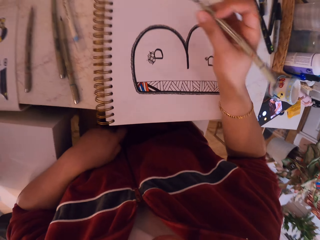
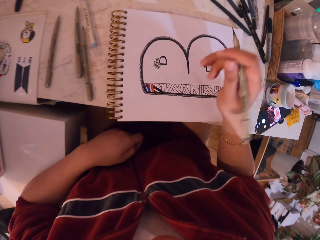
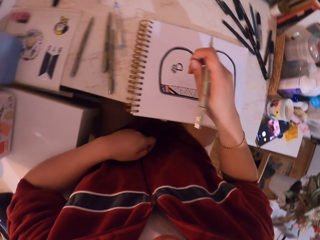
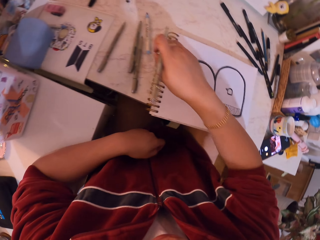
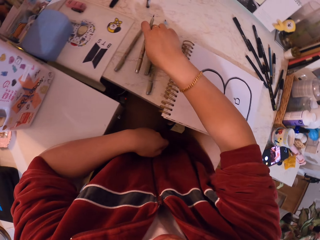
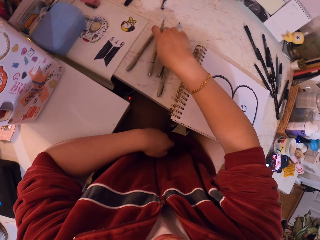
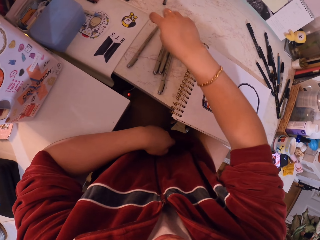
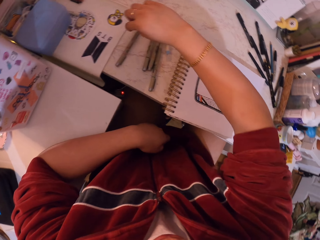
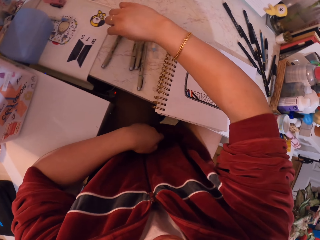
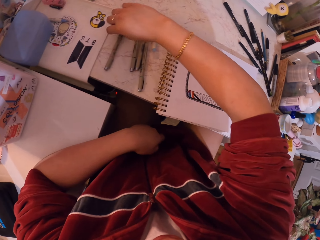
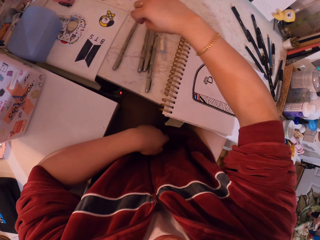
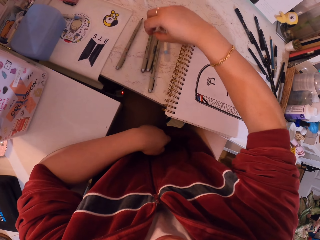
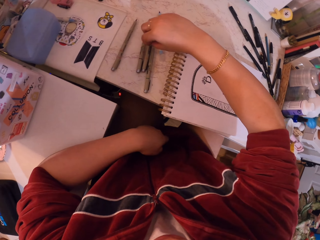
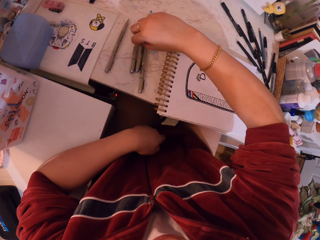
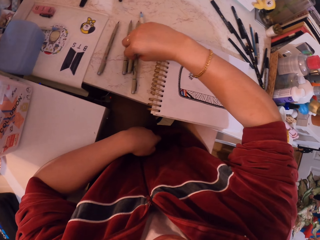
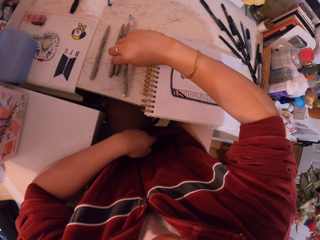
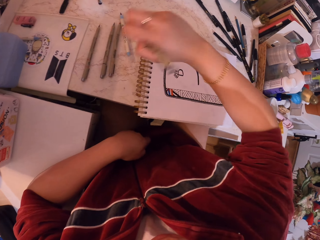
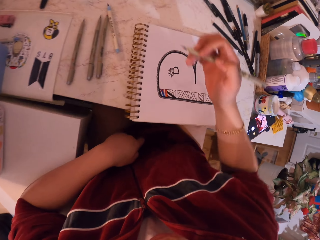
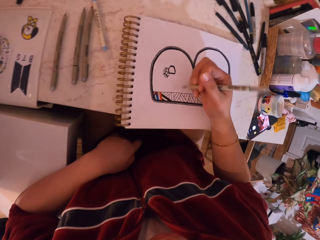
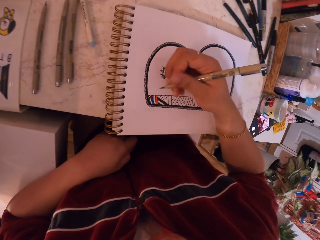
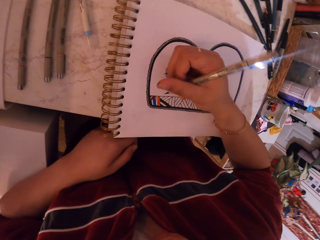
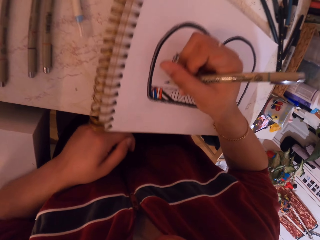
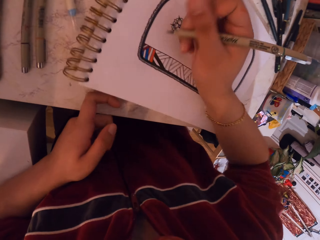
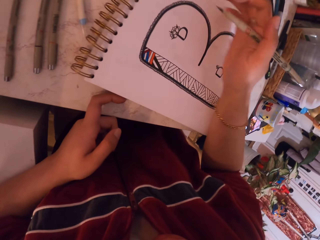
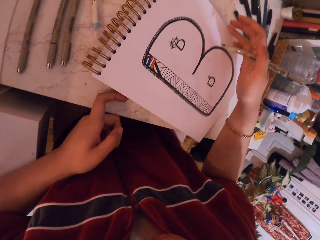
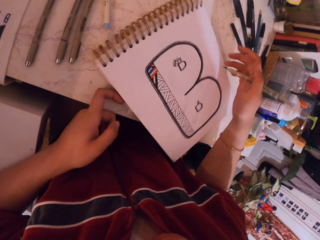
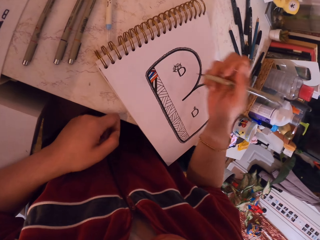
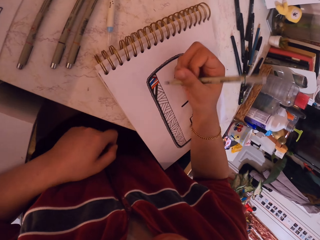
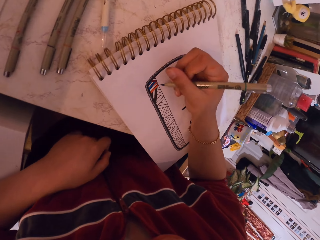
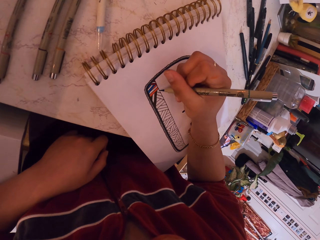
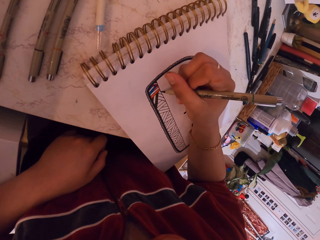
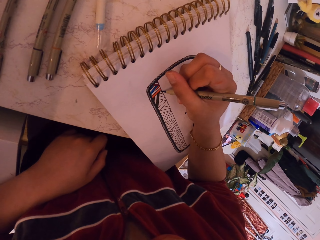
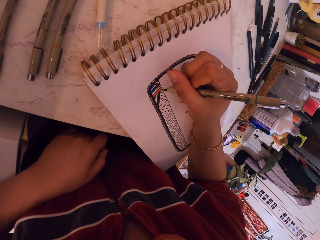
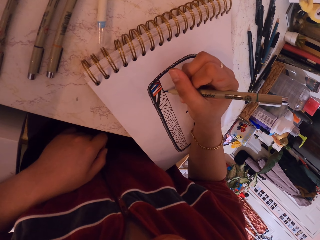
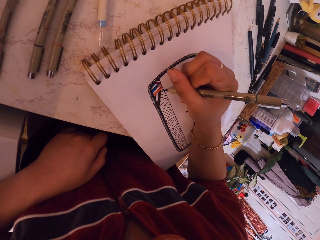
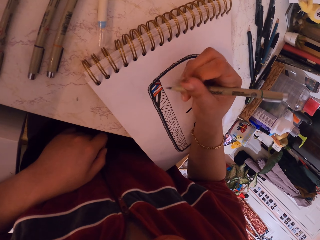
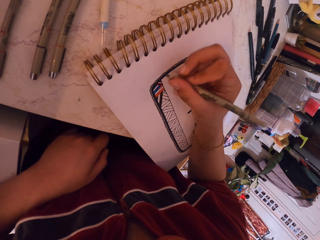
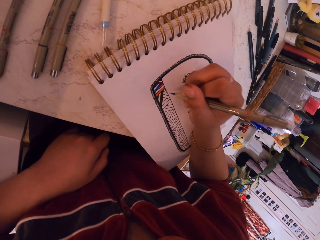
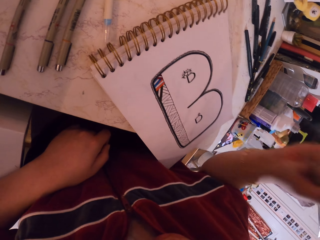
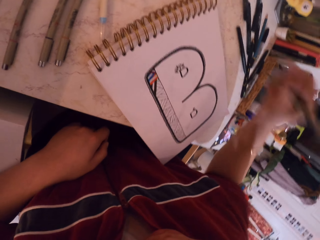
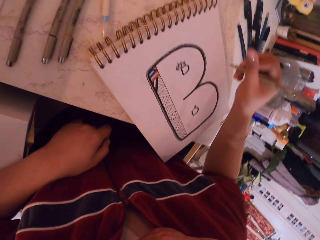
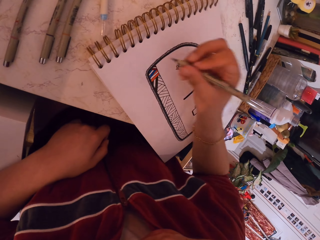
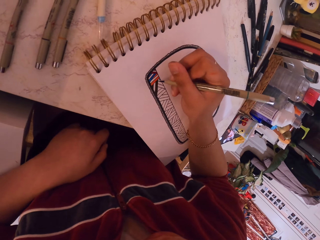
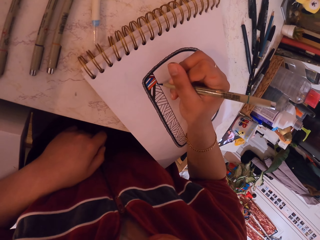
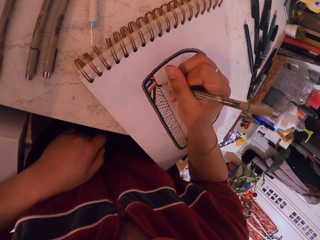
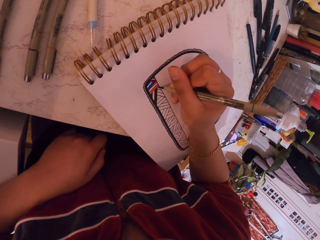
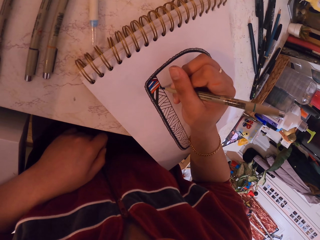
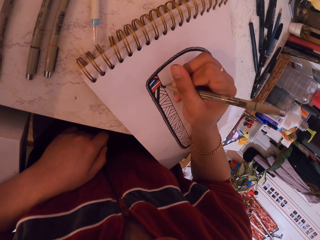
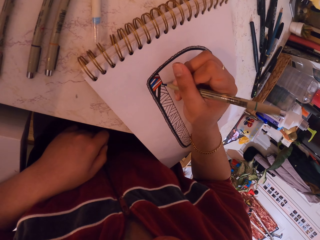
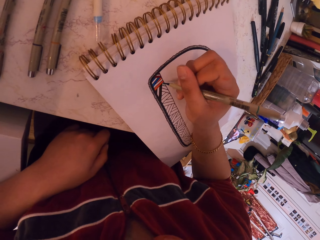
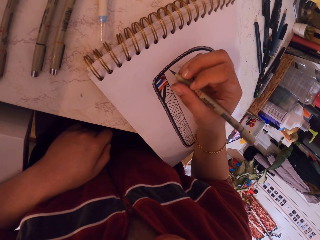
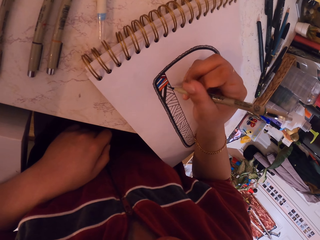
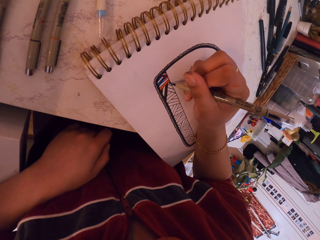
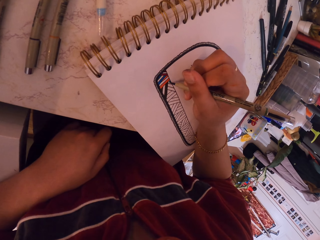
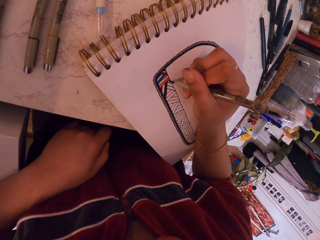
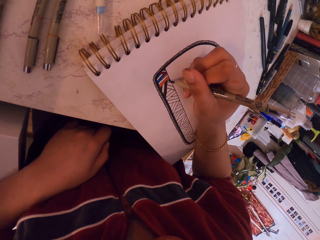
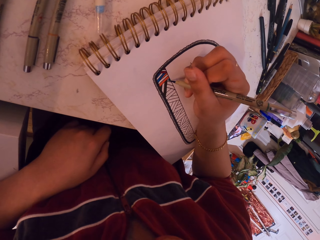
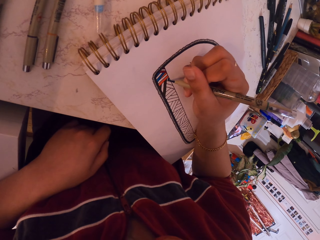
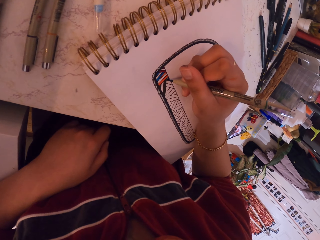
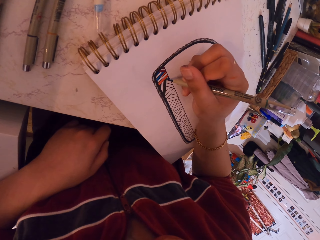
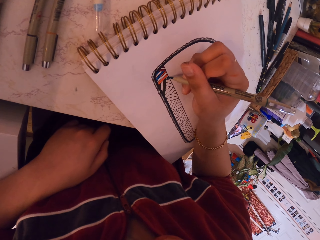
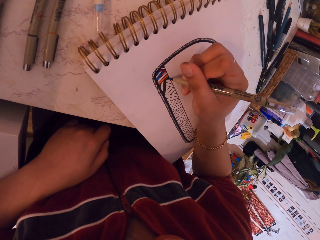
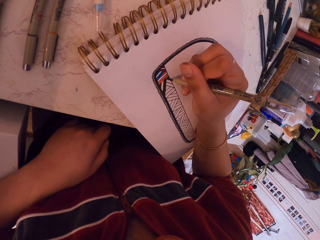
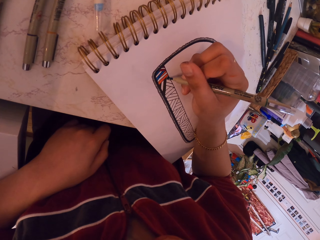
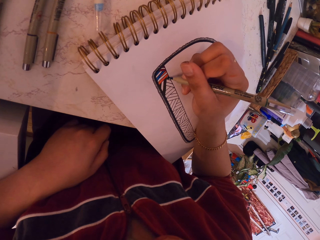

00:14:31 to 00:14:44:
The camera wearer removes their hand from the drawing book. They drop the paint pen on the table. They hold the paint pen from the table. They pick the paint pen from the table. They move their hand towards the drawing book and move the drawing book. They move their hand towards the drawing book. They paint the drawing on the drawing book with the pen. They remove their hand from the drawing book. They shake the paint pen. They move their hand towards the drawing book. They paint the drawing on the drawing book with the pen.

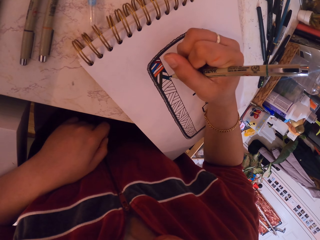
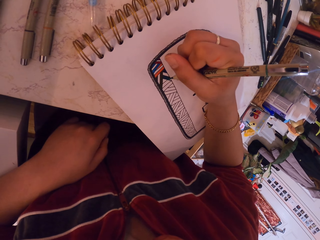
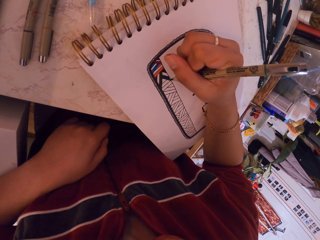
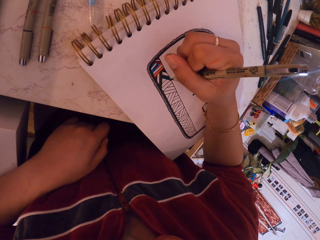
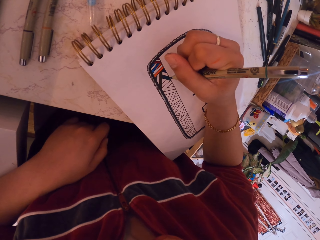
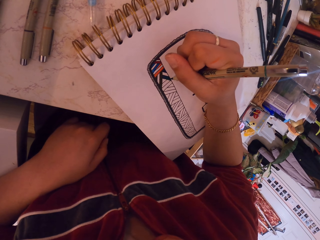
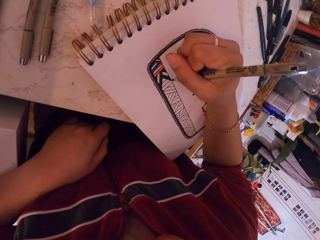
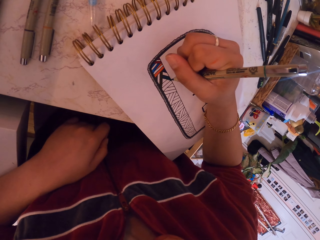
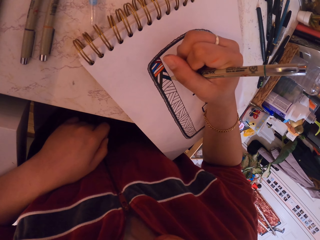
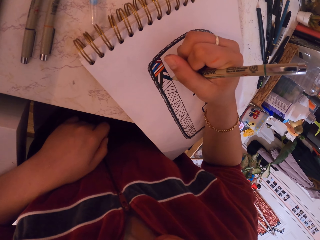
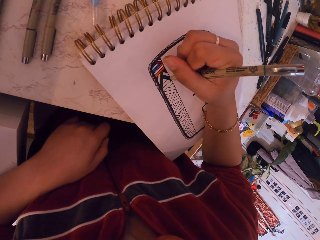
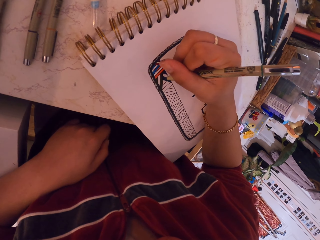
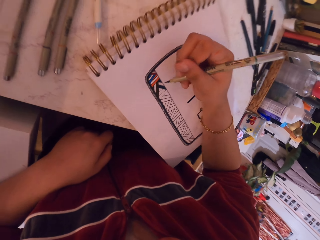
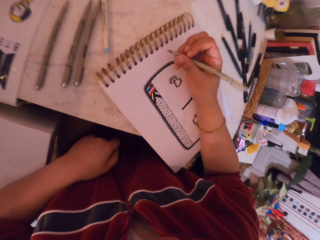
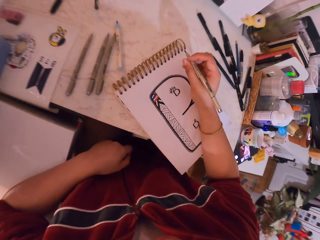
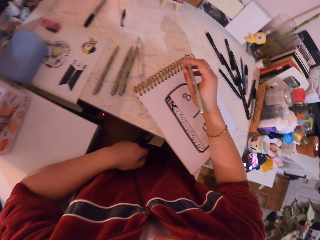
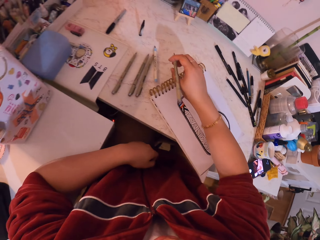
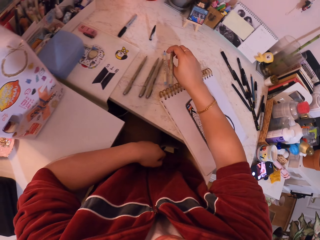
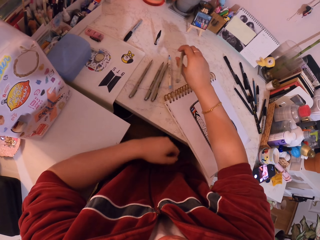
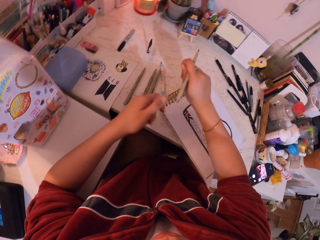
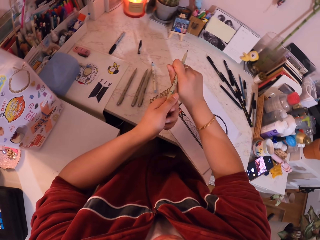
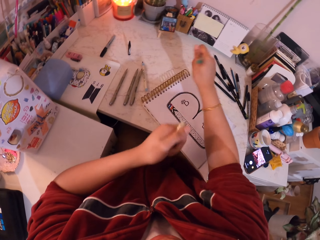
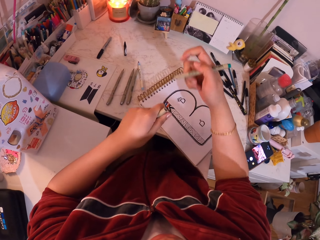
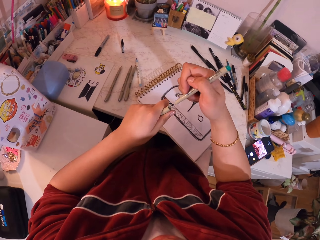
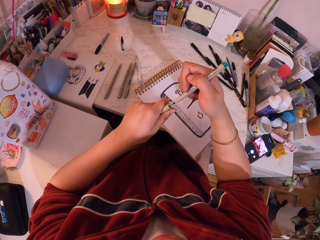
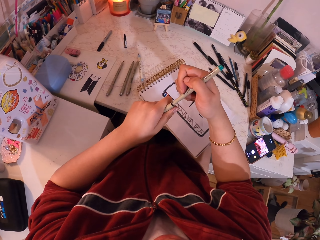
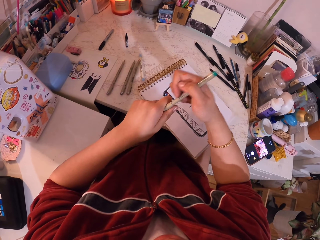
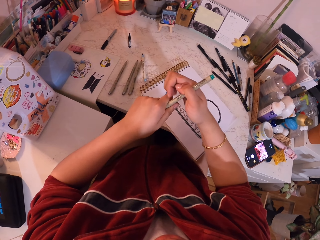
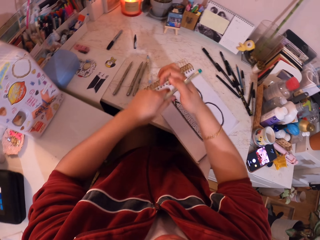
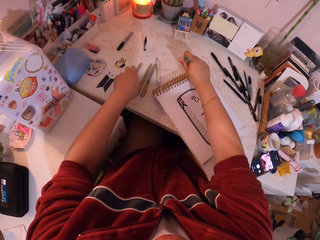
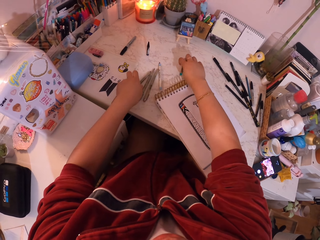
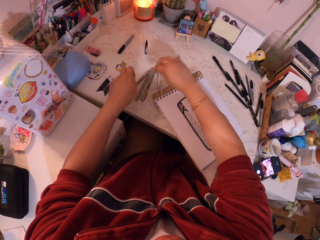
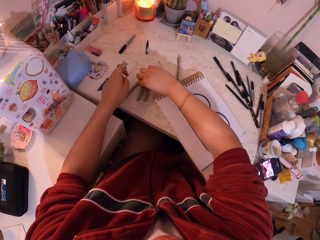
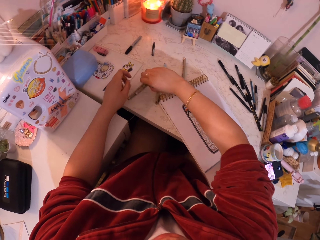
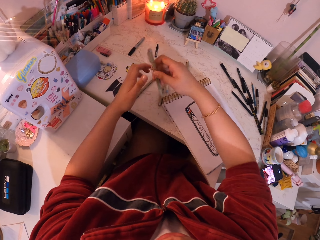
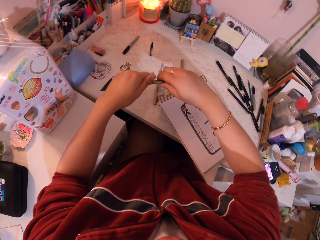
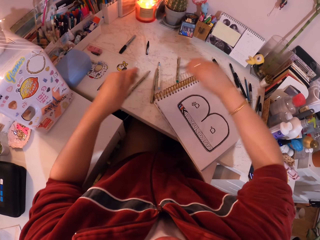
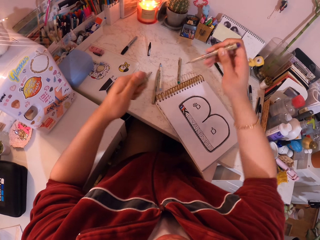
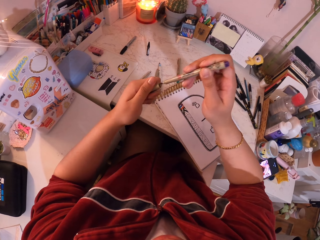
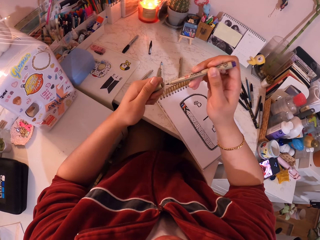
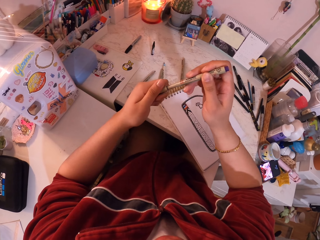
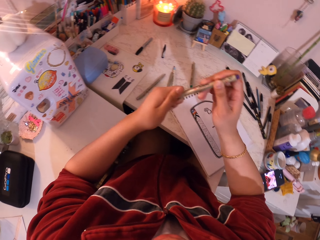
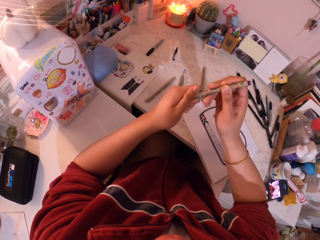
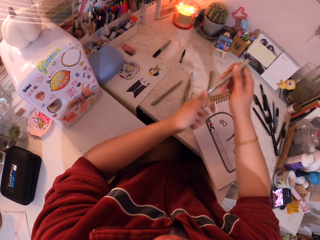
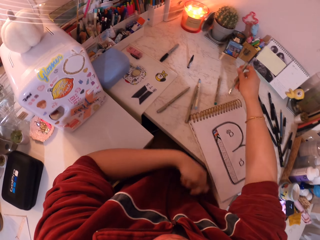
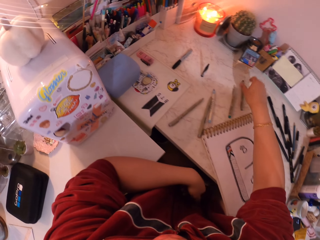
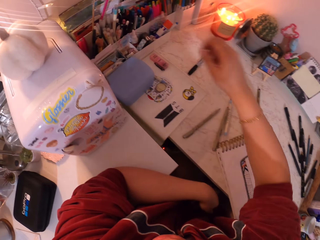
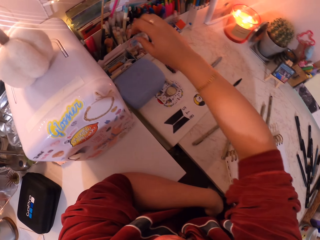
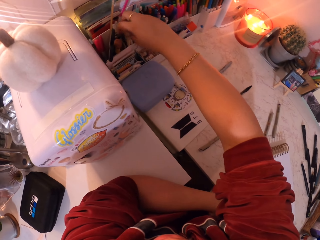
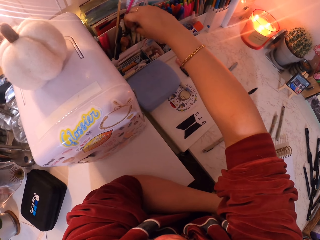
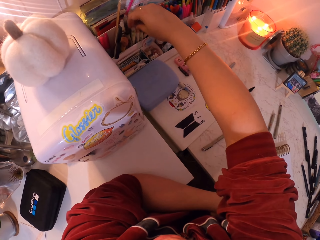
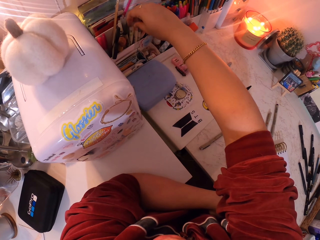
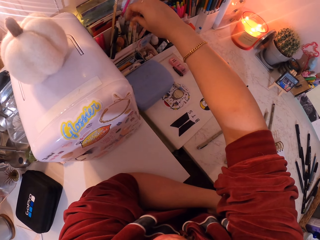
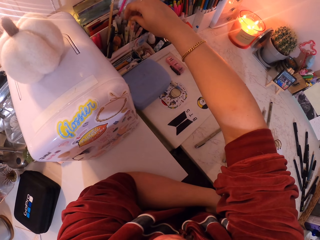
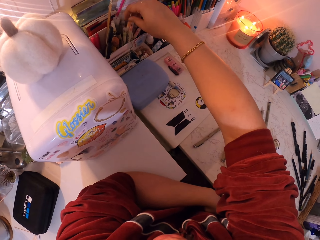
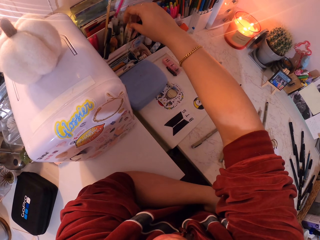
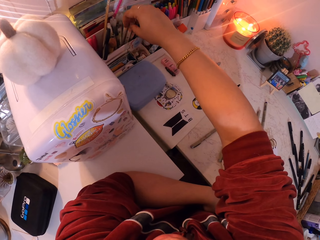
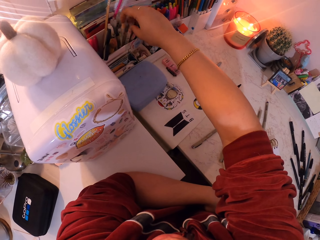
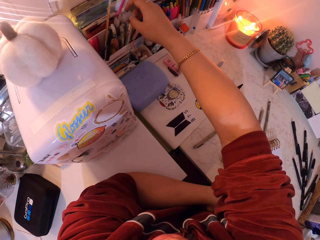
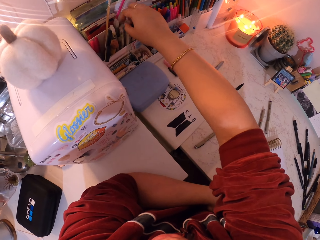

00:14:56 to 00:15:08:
The camera wearer removes their hand from the drawing book. They move their hands. They remove the cap from the pen. They close the paint pen with the cap. They move the paint pen towards the table. They drop the paint pen on the table. They pick the paint pen from the table. They remove the paint pen cap from the paint pen. They close the paint pen with the cap. They drop the paint pen on the table. They pick the pen. They move their hand towards the container.
